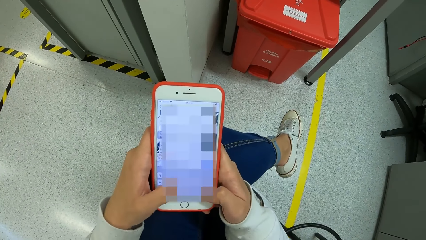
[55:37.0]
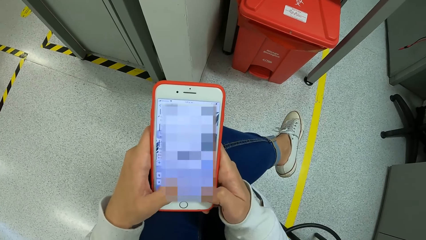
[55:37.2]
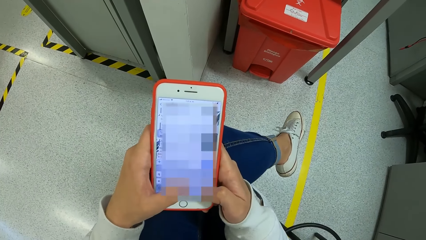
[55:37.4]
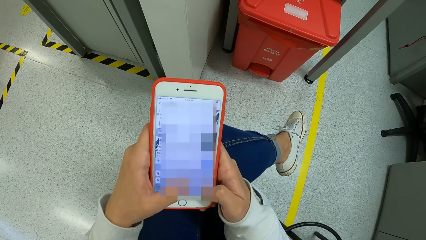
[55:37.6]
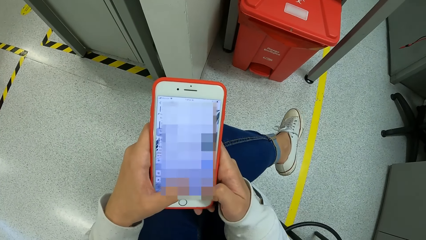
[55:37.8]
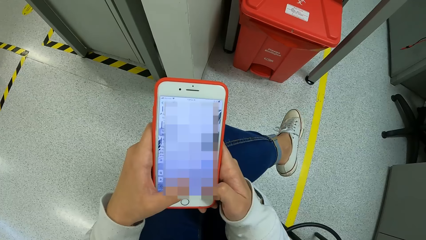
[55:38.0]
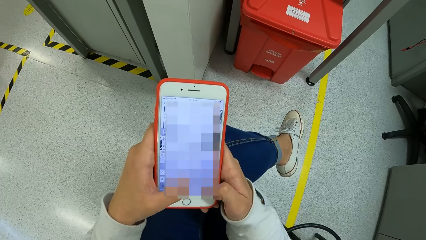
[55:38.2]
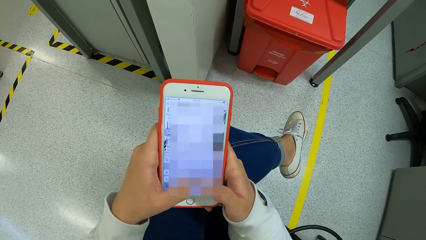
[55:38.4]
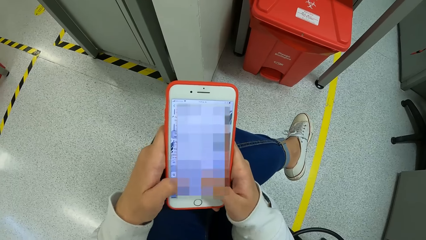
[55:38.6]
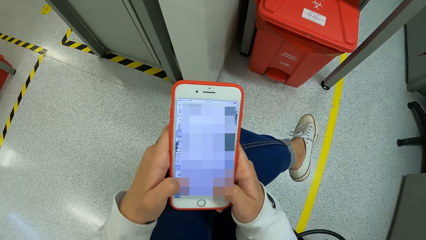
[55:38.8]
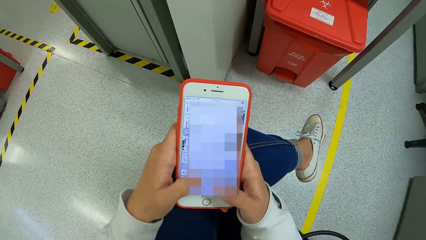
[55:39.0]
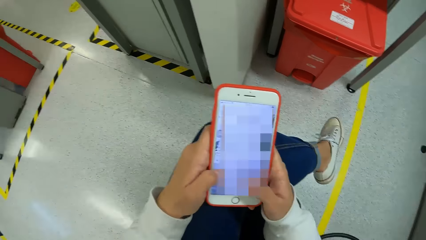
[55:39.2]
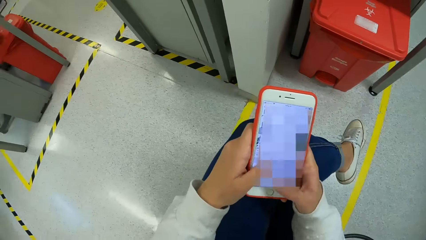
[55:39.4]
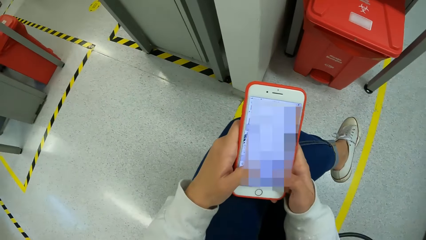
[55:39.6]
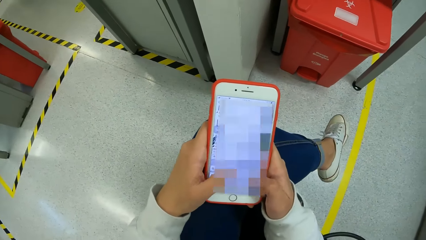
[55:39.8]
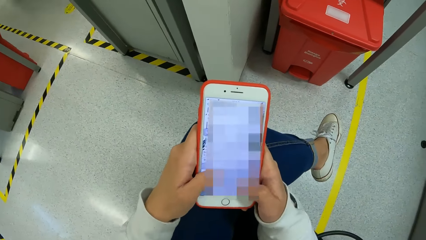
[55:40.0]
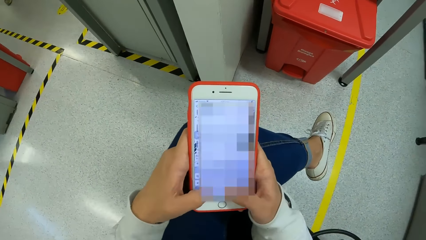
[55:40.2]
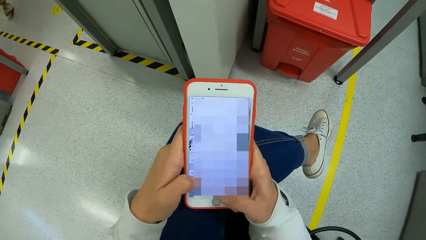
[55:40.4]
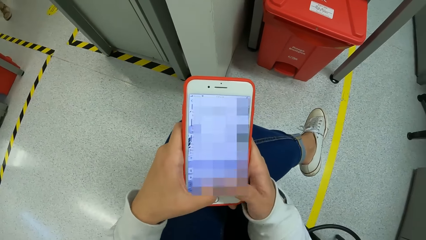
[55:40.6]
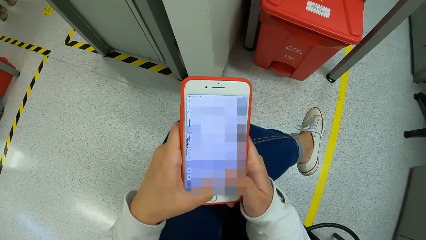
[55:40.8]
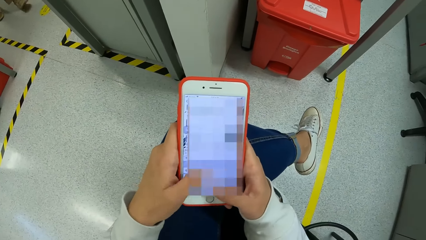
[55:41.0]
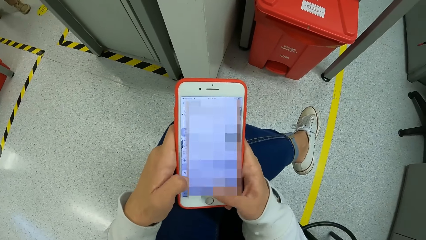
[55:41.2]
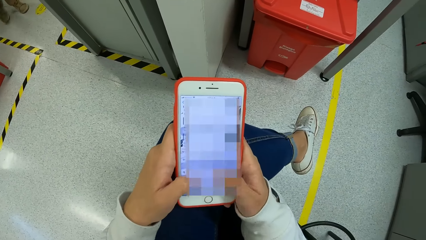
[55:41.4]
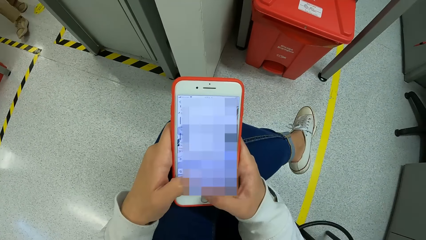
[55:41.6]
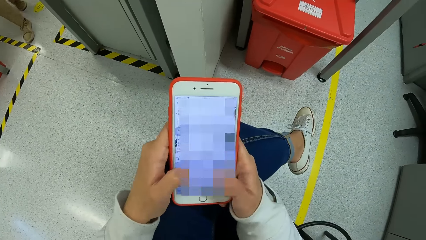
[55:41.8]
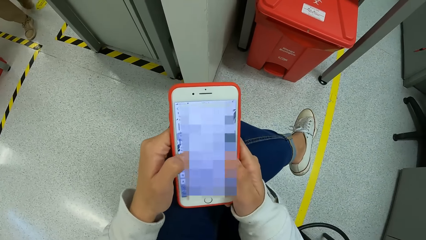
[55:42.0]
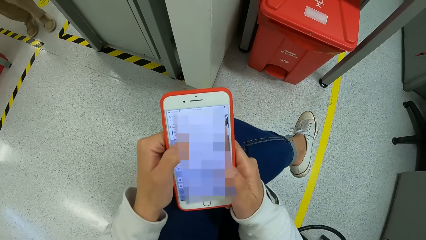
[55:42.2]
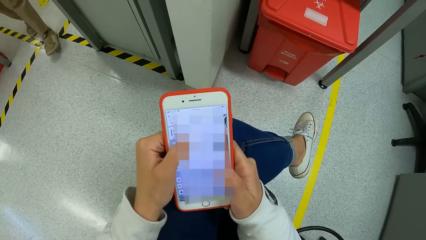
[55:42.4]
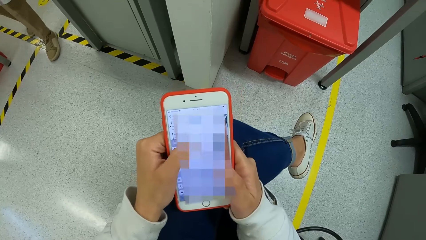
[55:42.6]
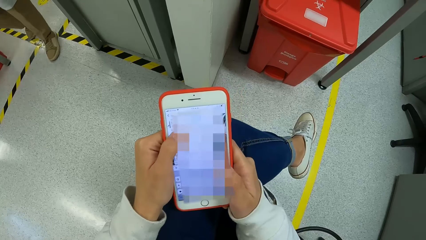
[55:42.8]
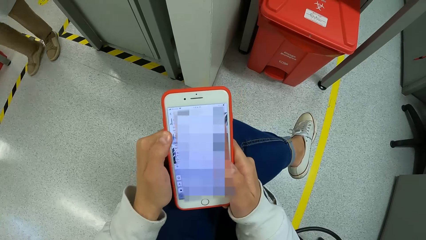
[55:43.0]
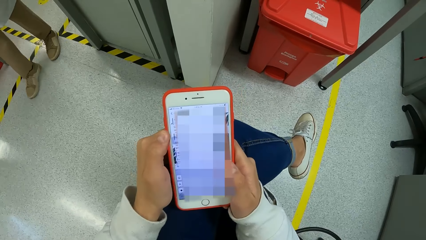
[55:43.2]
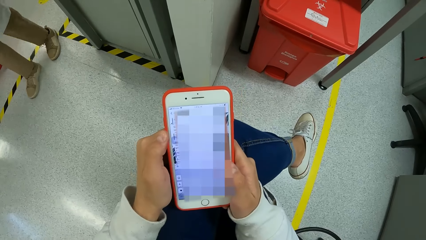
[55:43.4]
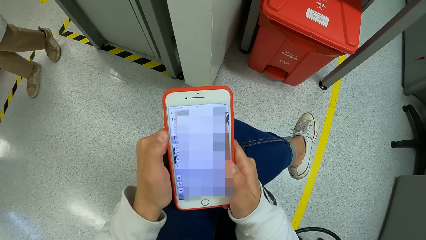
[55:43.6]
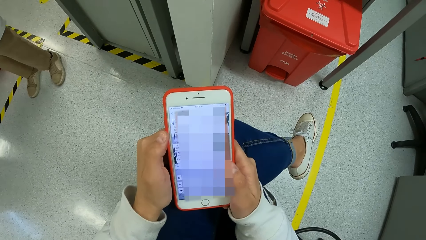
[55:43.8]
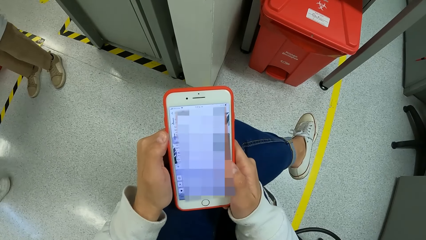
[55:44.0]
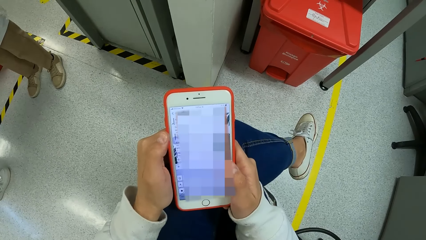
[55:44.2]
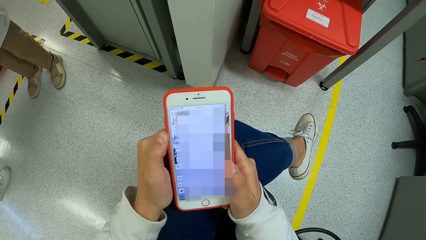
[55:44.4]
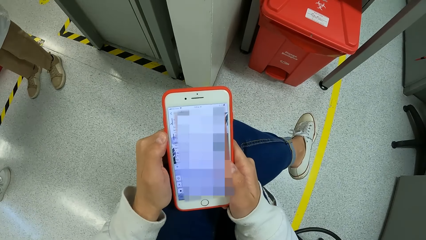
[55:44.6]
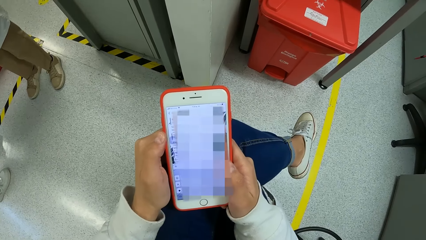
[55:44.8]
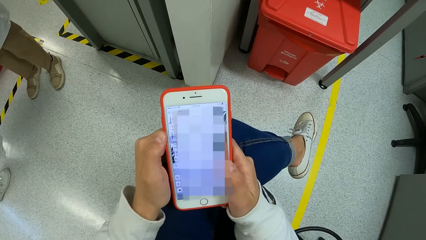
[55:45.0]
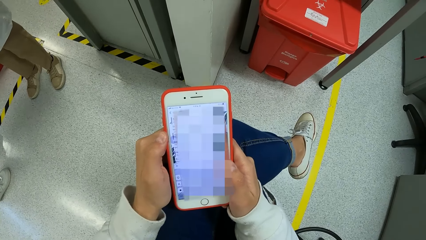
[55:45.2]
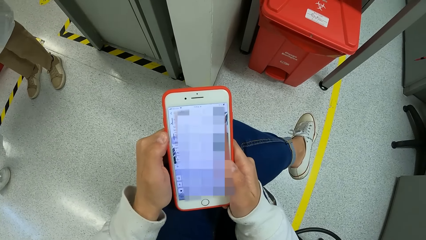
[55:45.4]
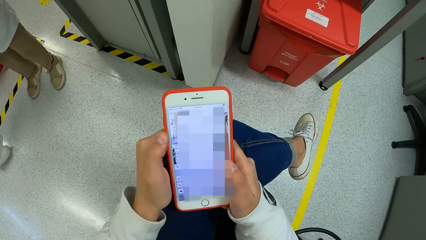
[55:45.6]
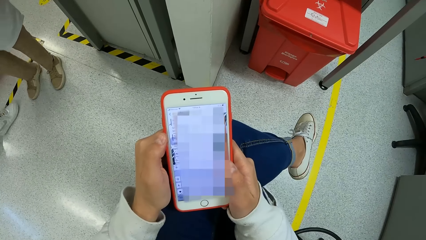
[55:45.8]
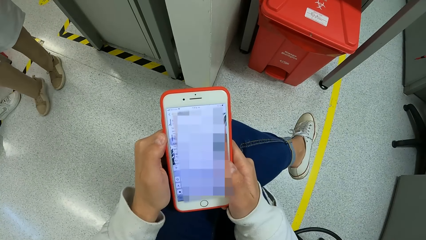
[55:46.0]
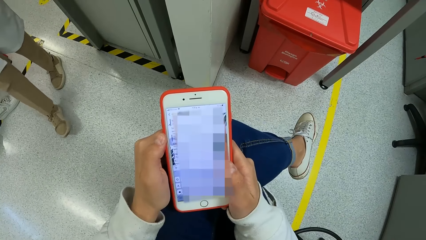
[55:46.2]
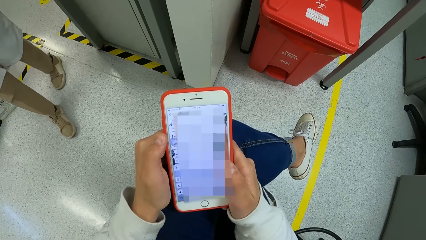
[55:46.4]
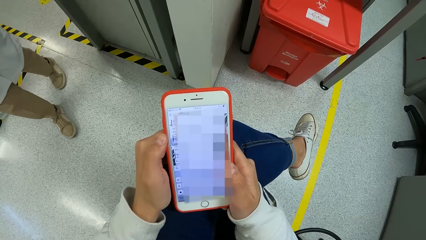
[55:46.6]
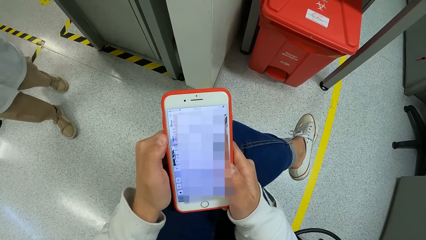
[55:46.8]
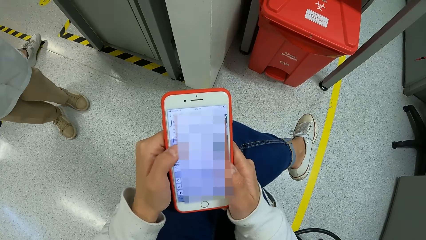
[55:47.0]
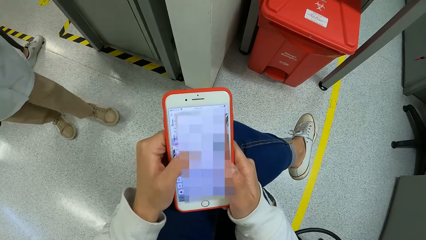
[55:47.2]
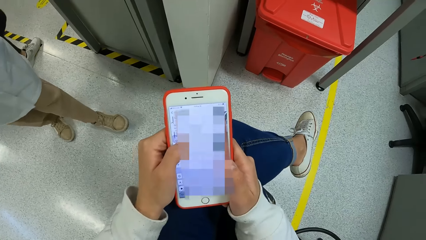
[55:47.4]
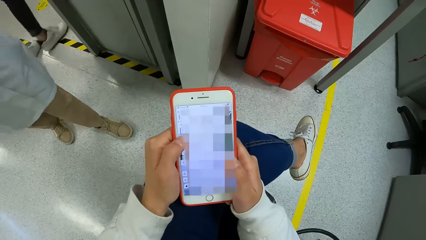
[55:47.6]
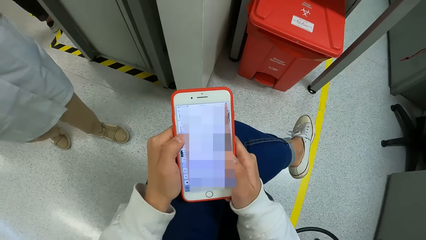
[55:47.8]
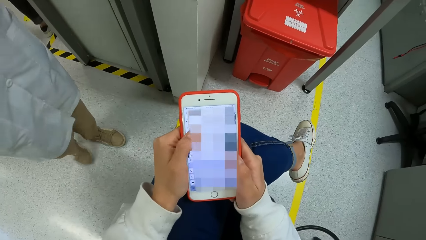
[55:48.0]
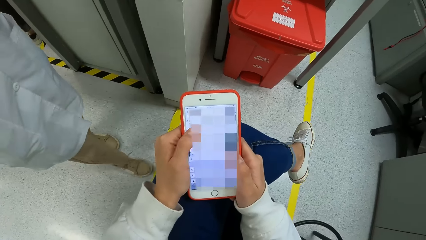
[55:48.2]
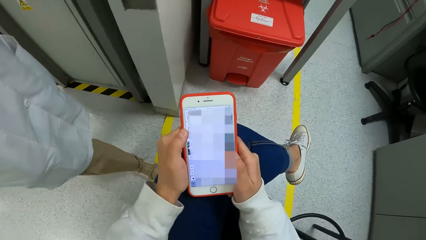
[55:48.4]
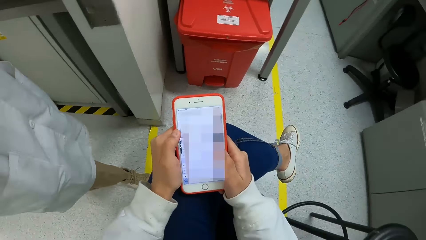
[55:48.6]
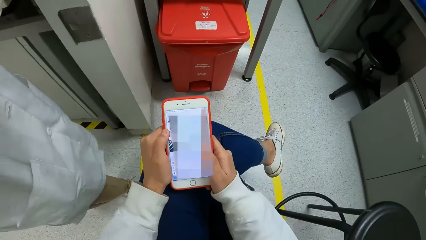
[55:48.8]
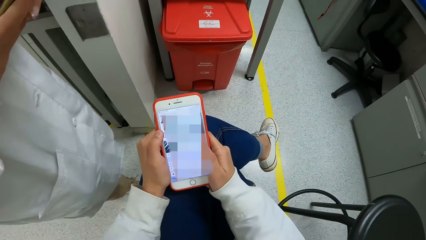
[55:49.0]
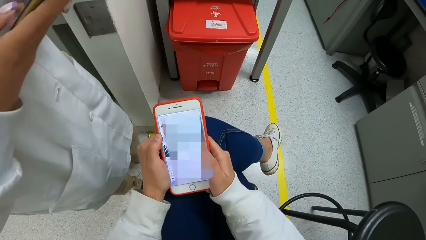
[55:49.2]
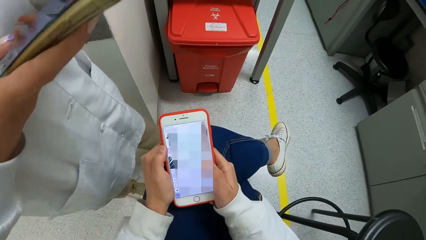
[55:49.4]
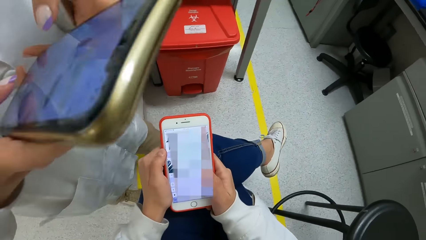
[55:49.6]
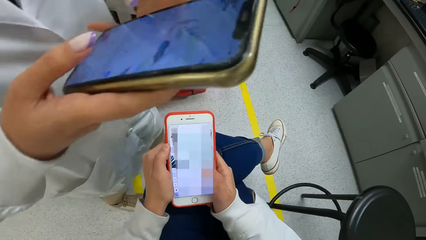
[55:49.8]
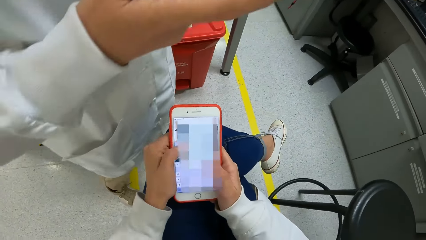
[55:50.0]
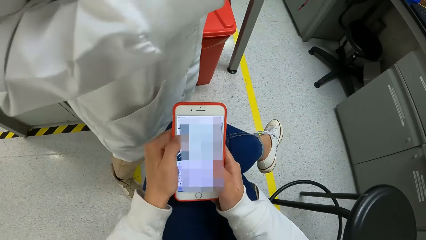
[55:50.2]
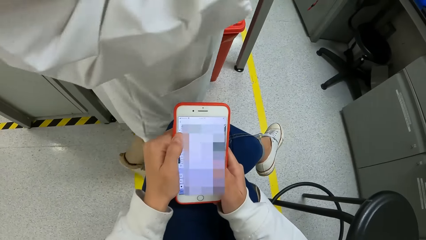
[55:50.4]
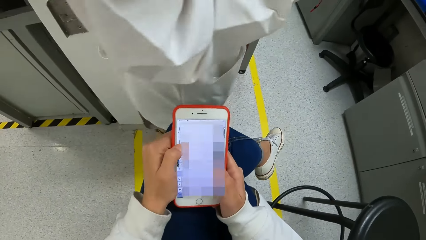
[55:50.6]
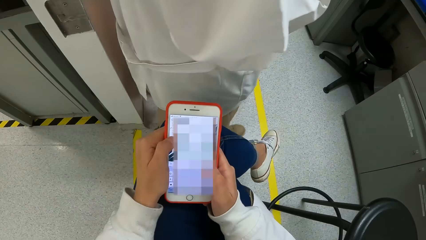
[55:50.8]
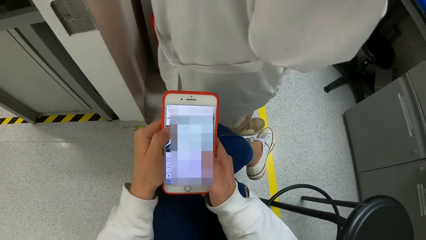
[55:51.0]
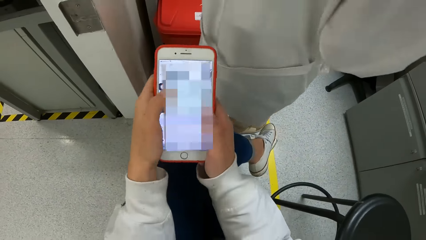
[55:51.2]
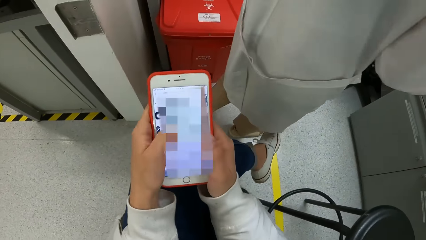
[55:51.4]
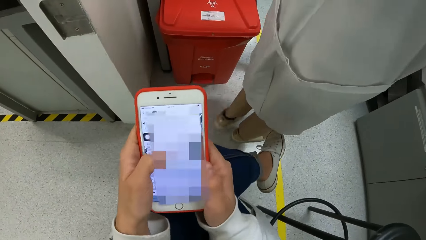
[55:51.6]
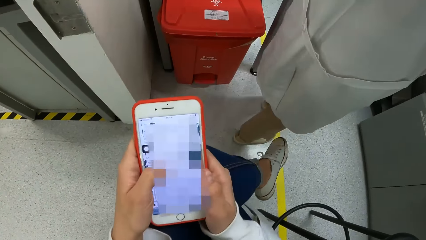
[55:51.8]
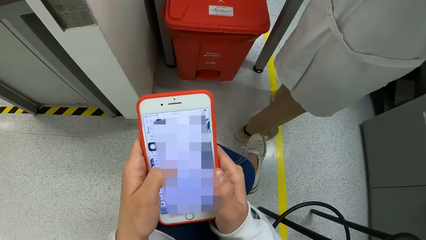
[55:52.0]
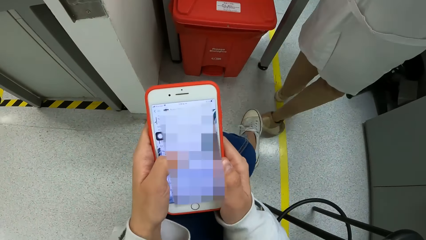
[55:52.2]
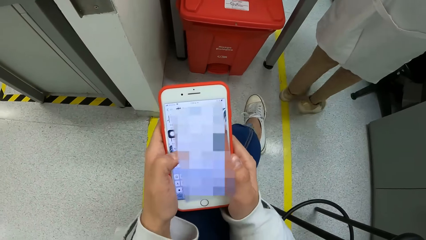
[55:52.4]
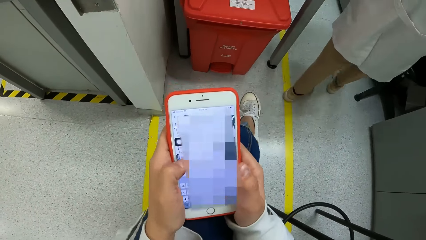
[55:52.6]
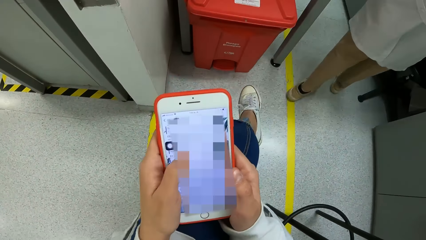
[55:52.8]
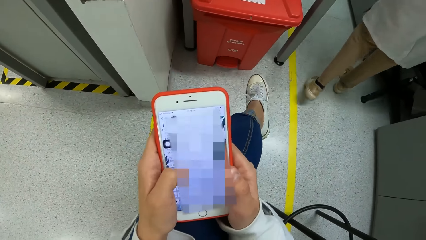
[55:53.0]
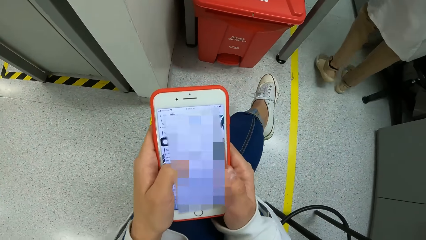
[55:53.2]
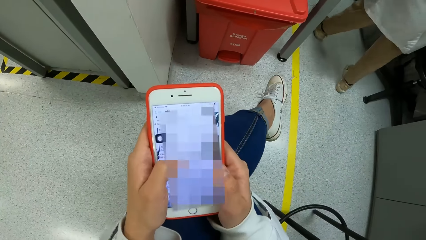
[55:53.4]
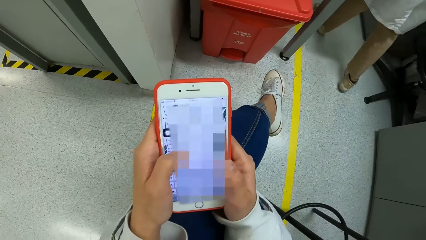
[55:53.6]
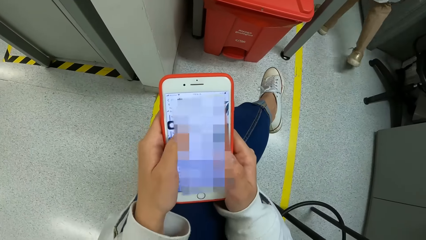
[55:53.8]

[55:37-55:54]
A woman uses a phone.
